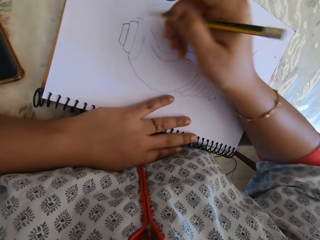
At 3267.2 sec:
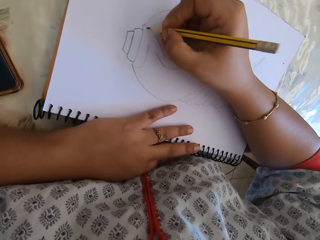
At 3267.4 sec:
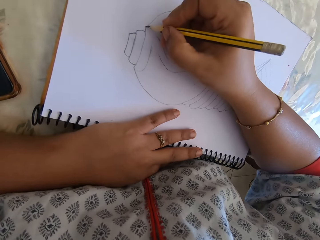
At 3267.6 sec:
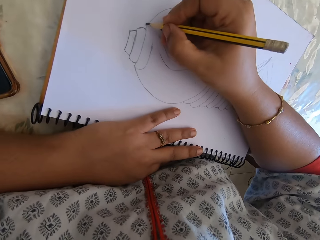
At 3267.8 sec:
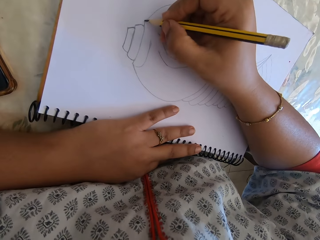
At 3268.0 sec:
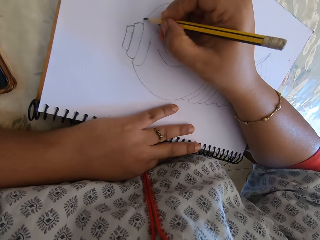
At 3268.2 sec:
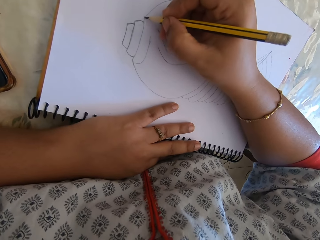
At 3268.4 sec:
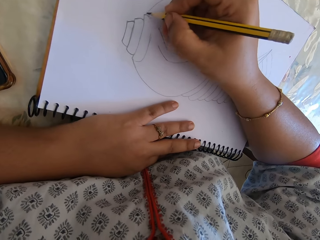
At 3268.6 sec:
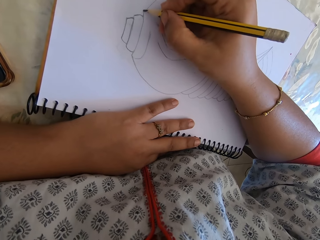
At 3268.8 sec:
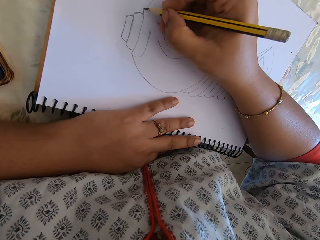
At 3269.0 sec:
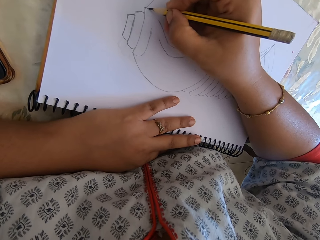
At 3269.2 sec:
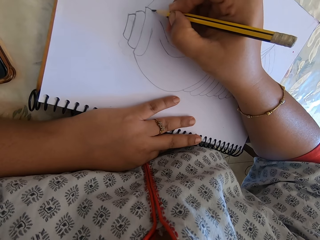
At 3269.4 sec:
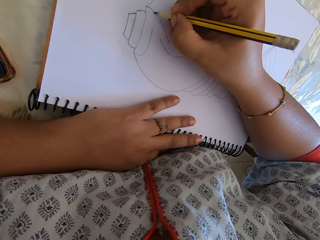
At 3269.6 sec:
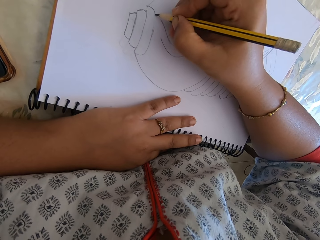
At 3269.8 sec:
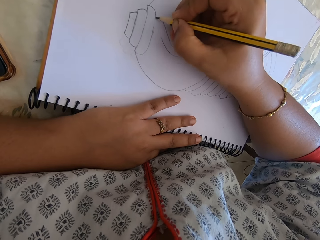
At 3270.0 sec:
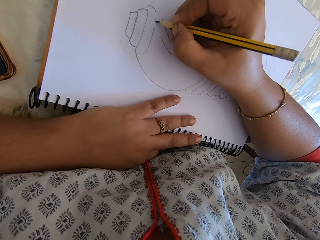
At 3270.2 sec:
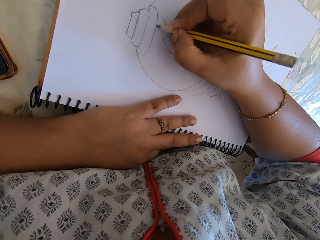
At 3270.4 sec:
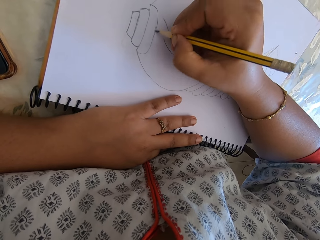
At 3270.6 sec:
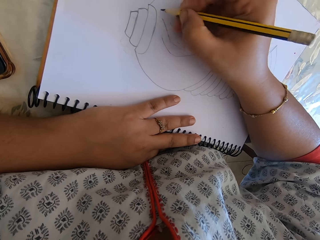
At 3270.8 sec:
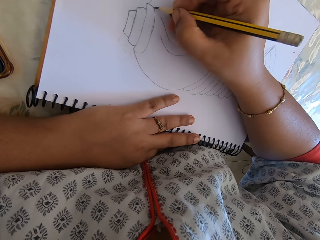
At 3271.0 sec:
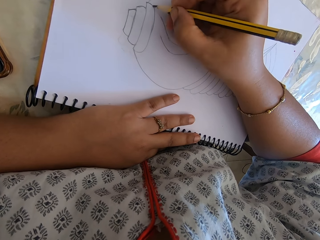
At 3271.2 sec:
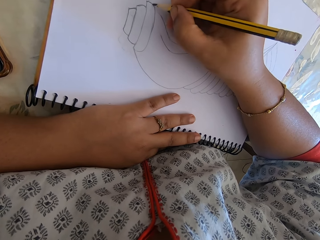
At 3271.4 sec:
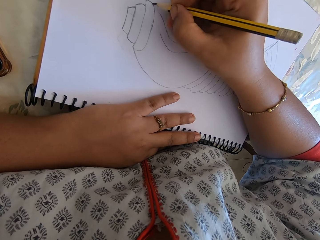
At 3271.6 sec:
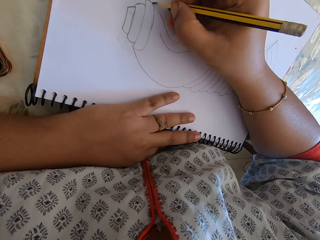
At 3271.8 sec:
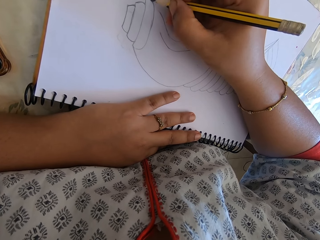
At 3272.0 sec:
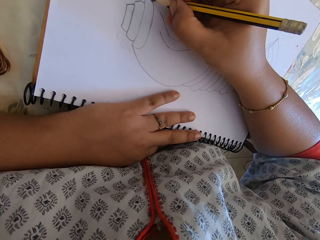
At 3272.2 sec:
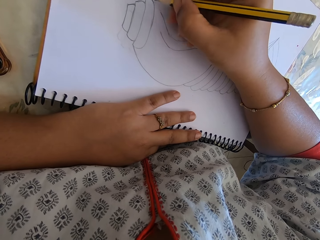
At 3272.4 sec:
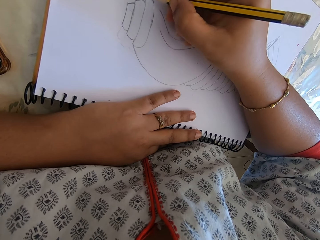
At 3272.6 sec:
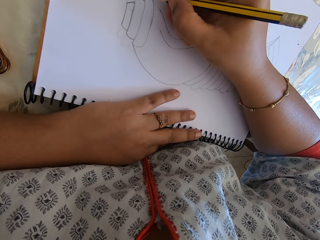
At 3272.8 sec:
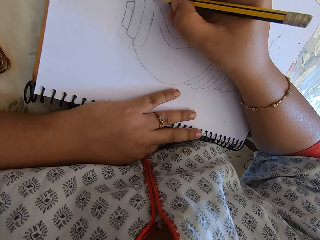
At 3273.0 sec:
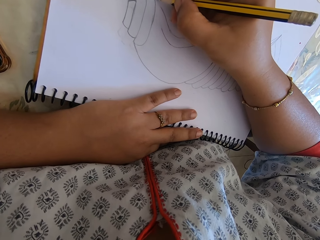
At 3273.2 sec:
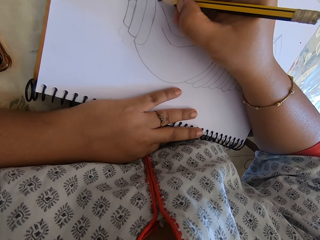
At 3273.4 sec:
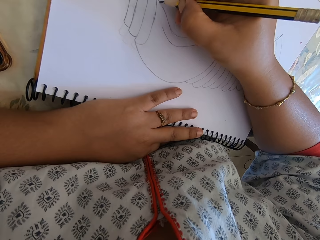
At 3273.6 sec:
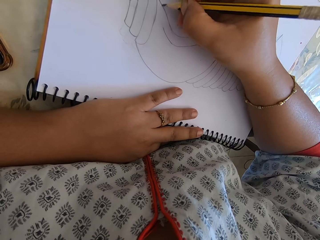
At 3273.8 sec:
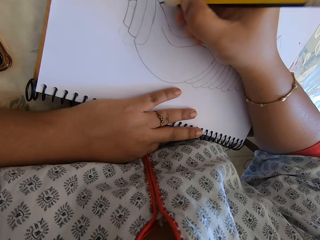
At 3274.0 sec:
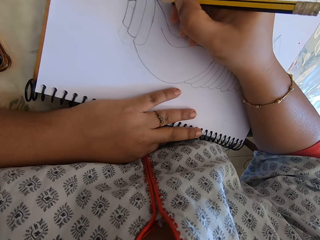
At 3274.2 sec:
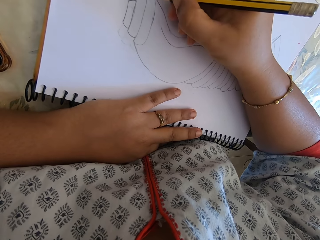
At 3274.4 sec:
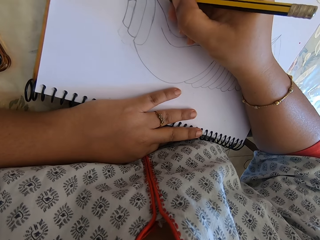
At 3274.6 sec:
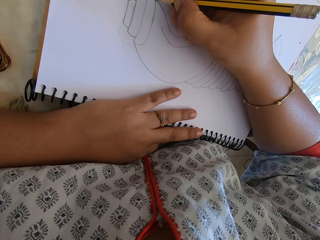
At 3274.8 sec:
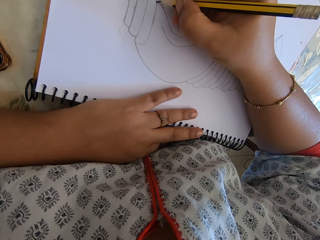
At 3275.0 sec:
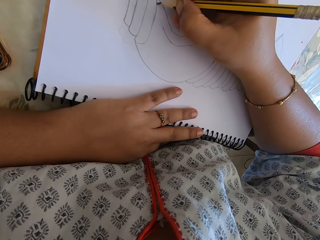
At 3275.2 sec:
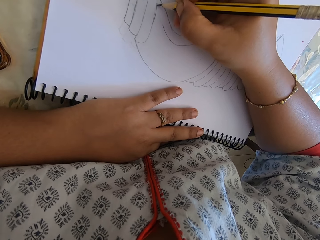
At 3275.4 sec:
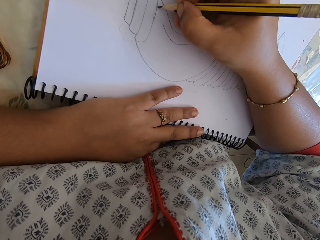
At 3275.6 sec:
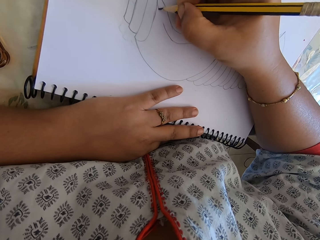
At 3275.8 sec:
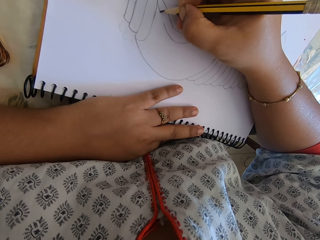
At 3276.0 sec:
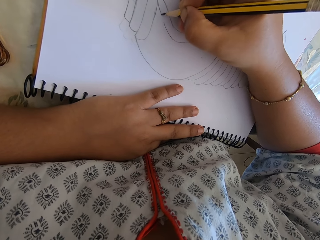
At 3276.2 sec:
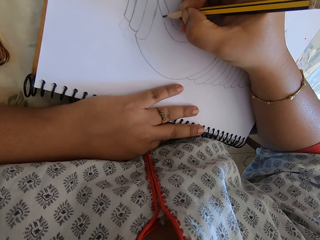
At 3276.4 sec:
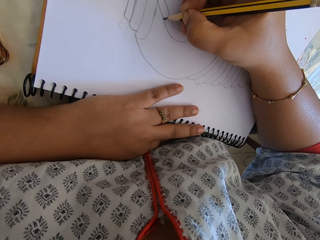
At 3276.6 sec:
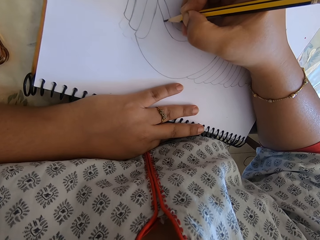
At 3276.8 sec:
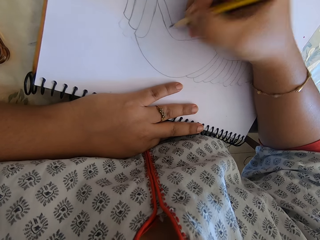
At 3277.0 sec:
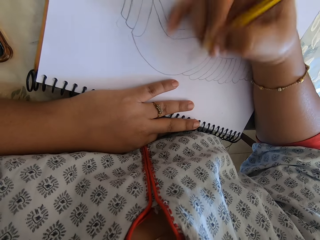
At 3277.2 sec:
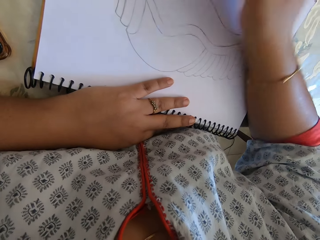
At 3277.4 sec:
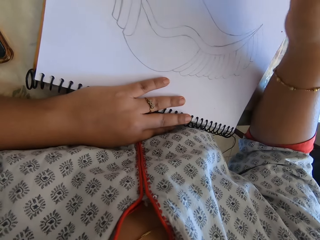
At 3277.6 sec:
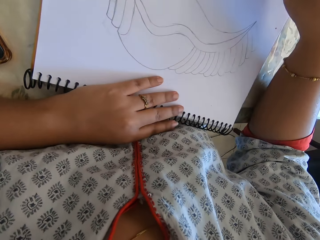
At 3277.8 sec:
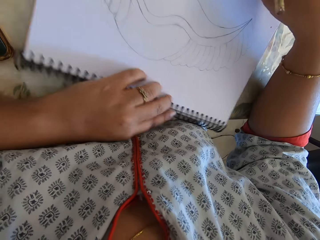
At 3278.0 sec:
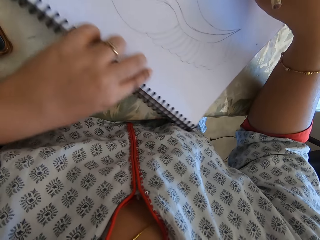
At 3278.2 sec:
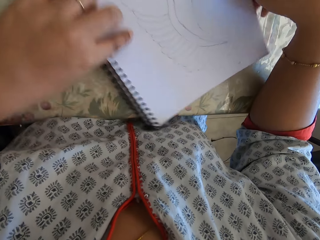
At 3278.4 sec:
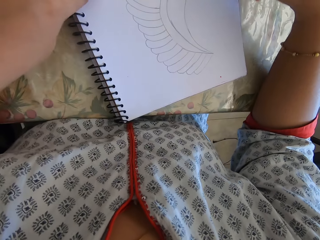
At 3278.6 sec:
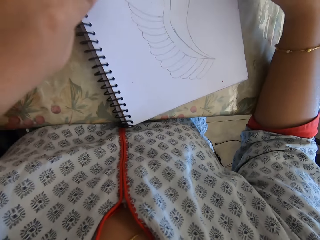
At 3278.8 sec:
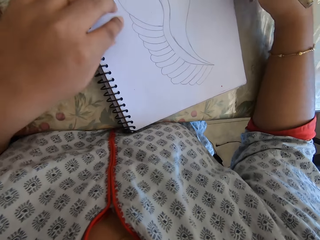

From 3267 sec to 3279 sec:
The camera wearer puts the eraser on the table. They draw on the book with the pencil.

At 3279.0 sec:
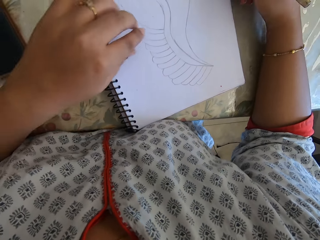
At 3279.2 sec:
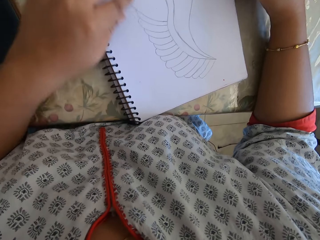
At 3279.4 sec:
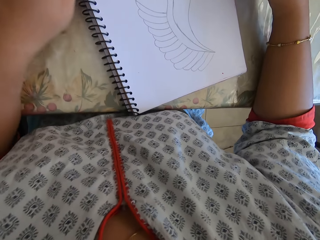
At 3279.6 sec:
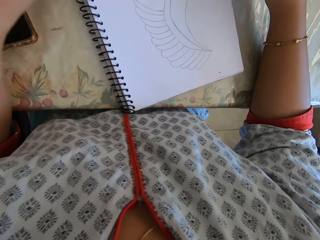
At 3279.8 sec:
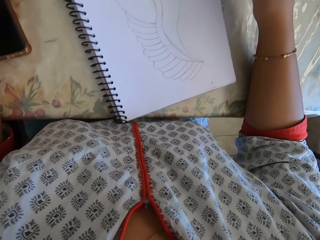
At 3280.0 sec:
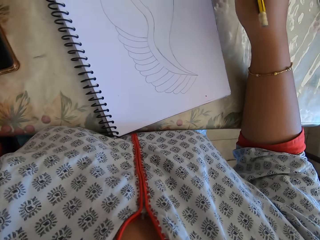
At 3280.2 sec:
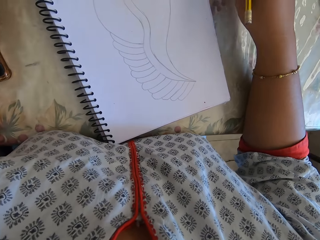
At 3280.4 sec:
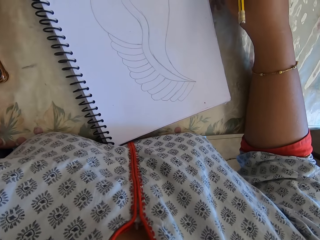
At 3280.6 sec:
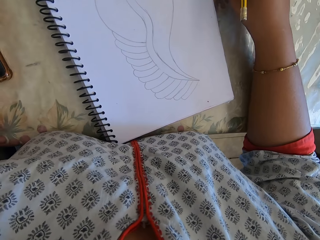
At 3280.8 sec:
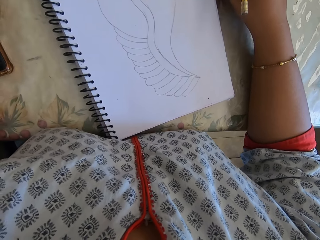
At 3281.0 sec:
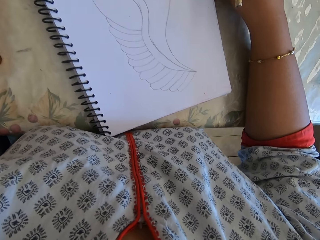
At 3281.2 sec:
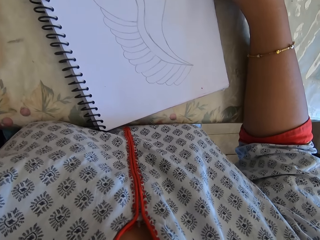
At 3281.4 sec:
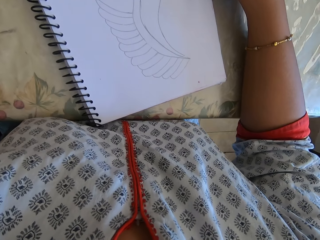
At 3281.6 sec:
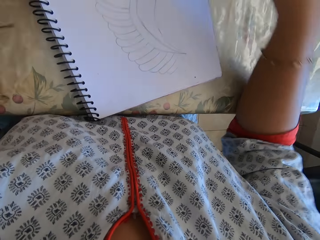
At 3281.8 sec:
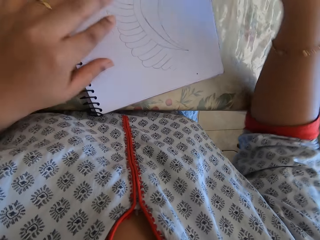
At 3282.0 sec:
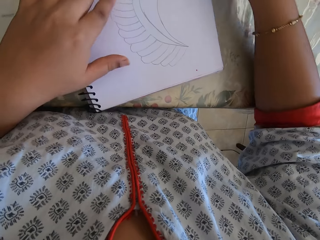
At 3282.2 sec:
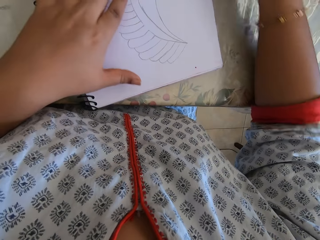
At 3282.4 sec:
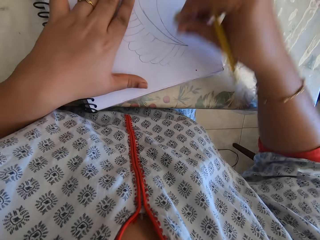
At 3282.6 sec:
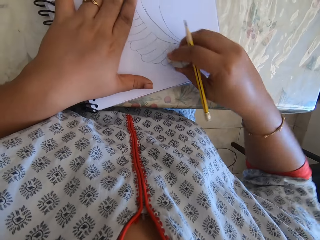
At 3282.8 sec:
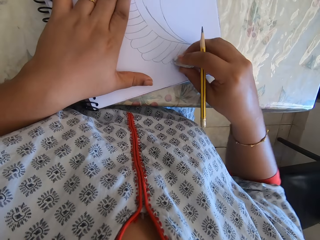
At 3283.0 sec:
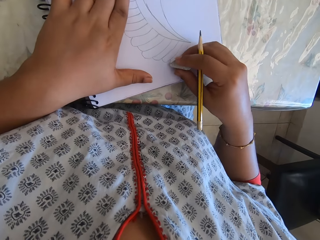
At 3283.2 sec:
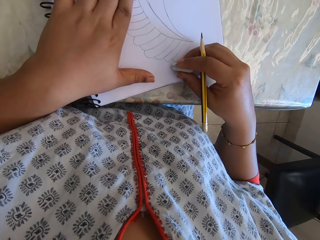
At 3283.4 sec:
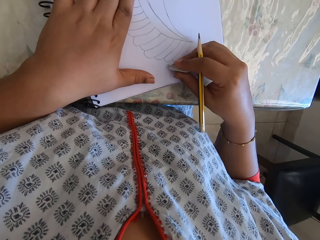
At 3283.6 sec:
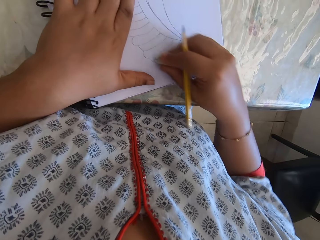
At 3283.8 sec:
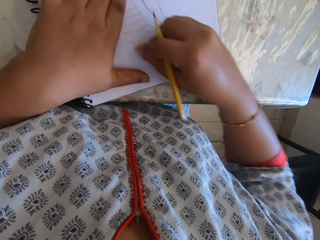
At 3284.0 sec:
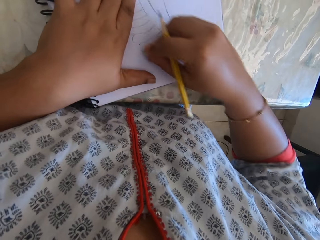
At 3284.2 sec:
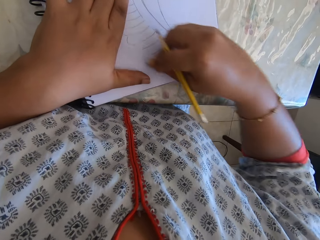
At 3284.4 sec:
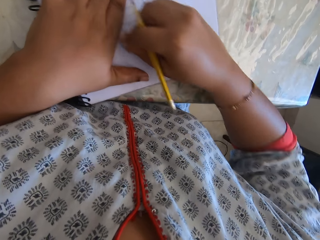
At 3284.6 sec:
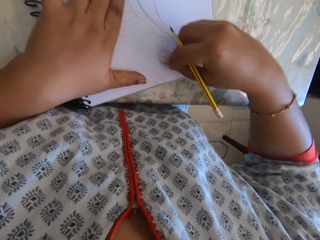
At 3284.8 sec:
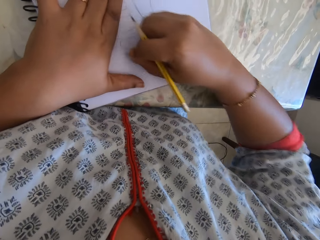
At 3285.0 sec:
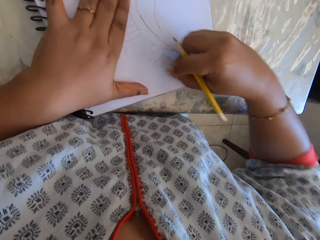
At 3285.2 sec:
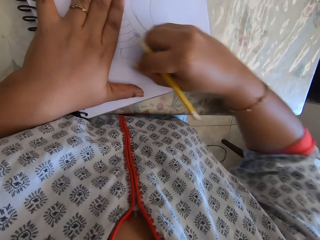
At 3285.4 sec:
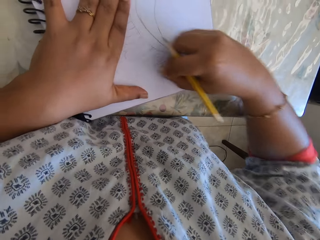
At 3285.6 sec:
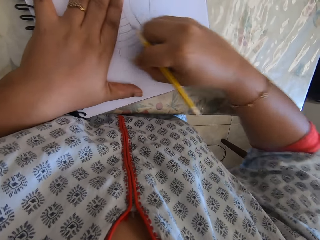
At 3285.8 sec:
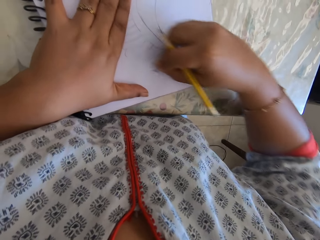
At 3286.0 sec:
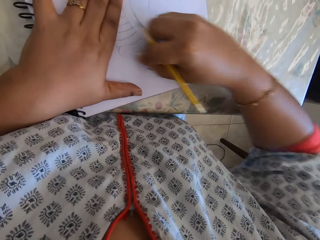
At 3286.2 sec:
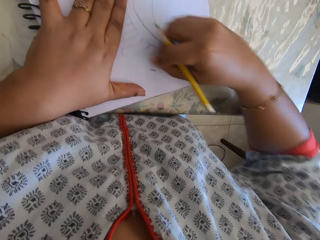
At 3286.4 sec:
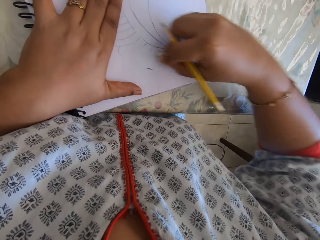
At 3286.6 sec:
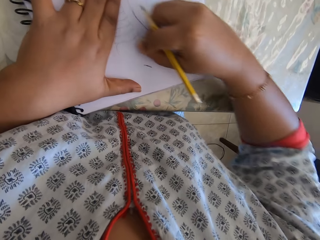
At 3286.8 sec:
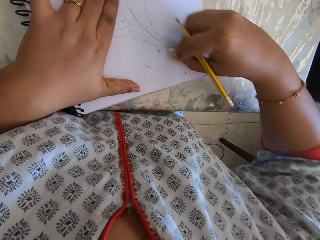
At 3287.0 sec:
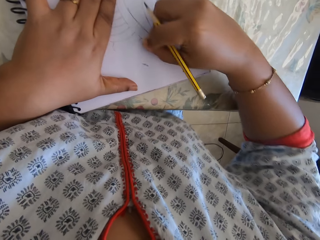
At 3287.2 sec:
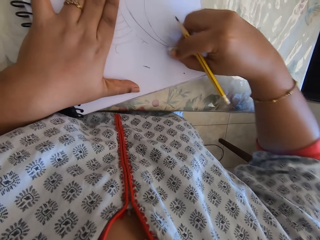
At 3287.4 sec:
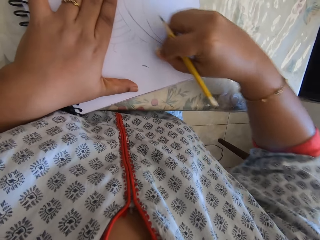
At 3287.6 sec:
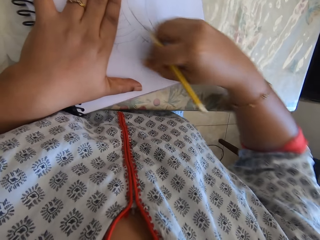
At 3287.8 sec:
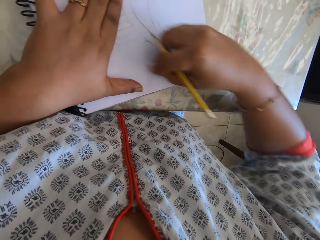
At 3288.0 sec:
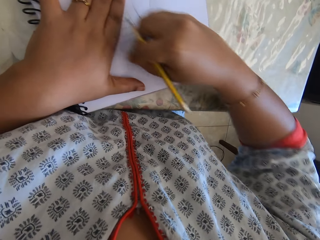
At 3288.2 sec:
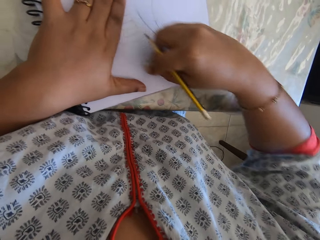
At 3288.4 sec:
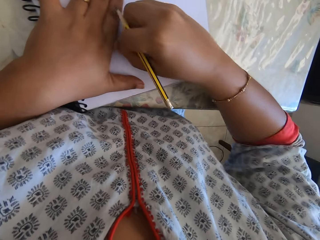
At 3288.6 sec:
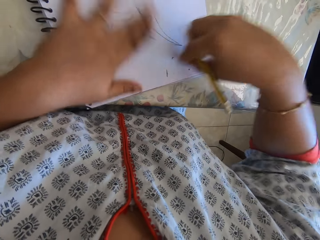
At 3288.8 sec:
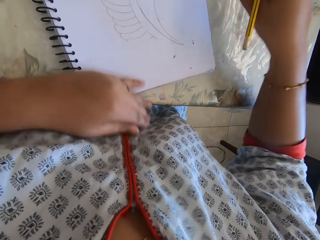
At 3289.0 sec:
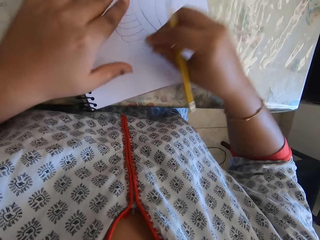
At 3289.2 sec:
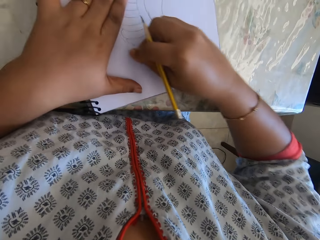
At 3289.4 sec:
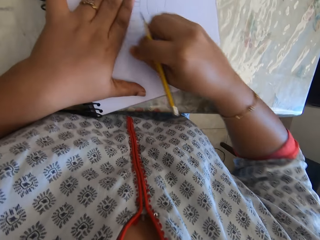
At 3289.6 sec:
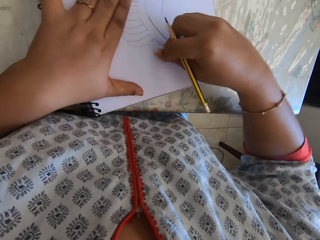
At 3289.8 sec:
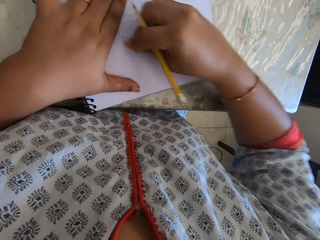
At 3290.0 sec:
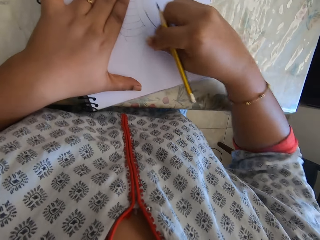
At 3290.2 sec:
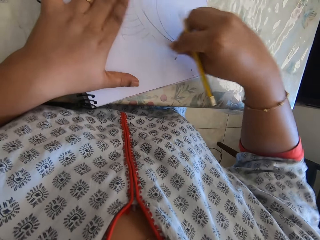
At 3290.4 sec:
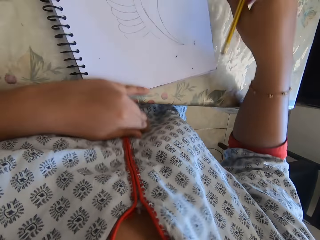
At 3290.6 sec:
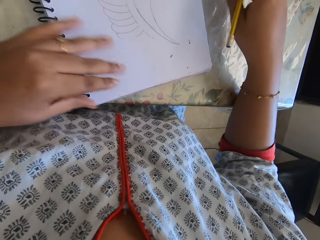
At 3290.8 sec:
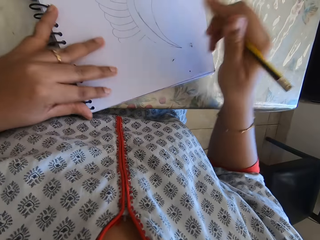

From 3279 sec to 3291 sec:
The camera wearer erases the drawing. They remove the eraser's particles with the left hand. They erase the drawing.
